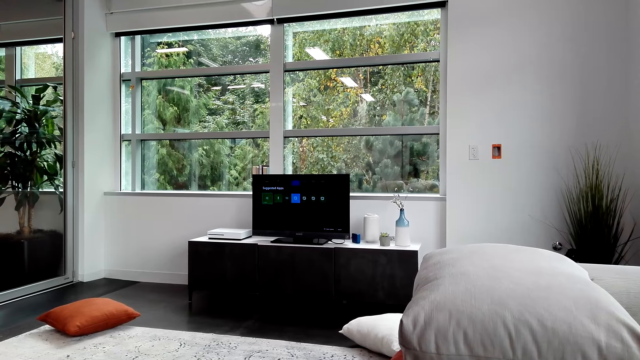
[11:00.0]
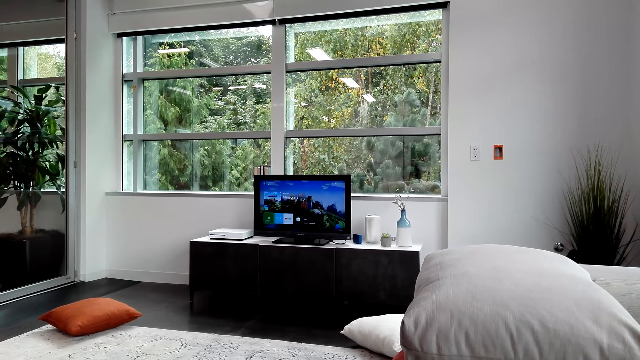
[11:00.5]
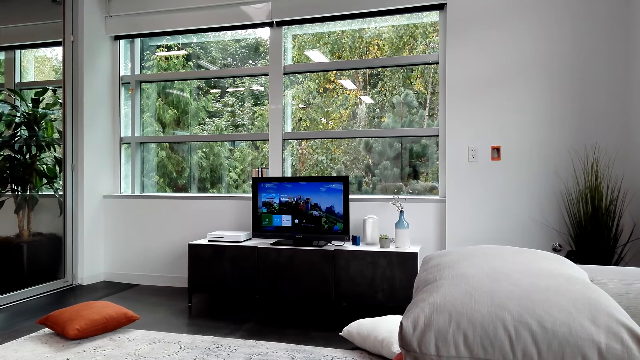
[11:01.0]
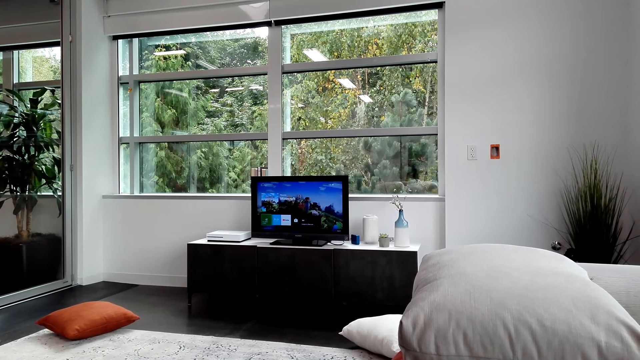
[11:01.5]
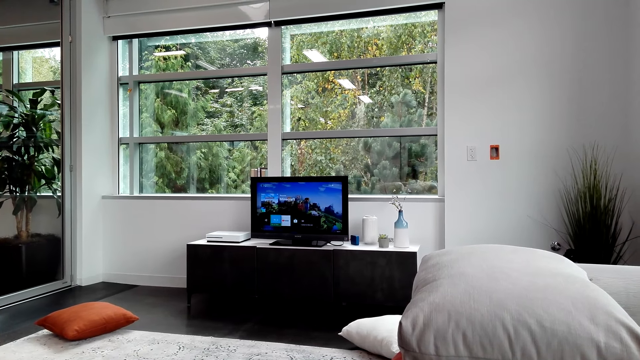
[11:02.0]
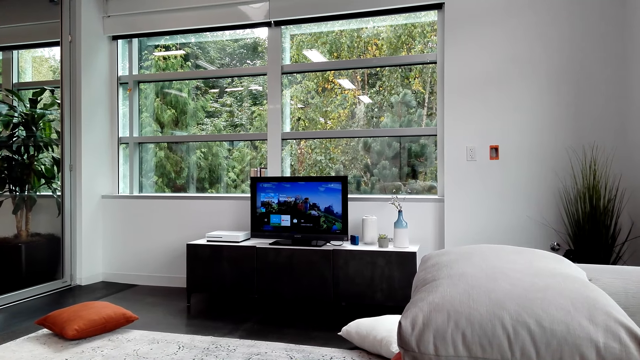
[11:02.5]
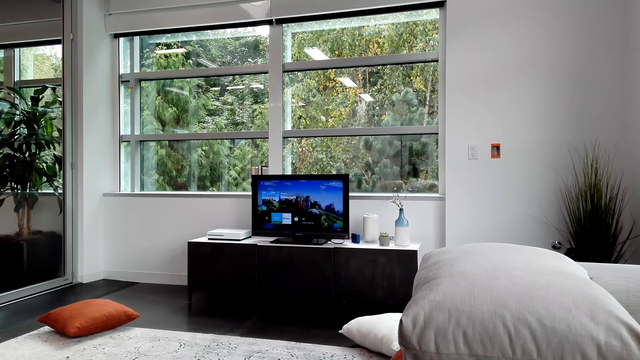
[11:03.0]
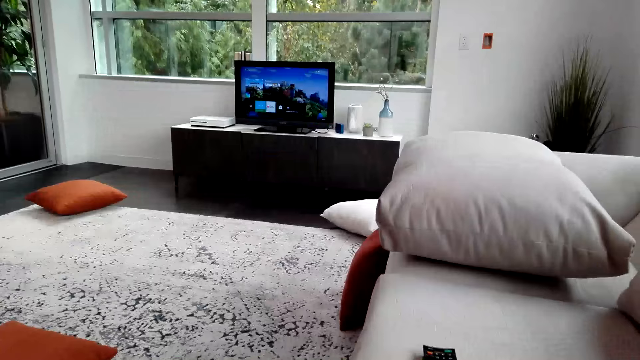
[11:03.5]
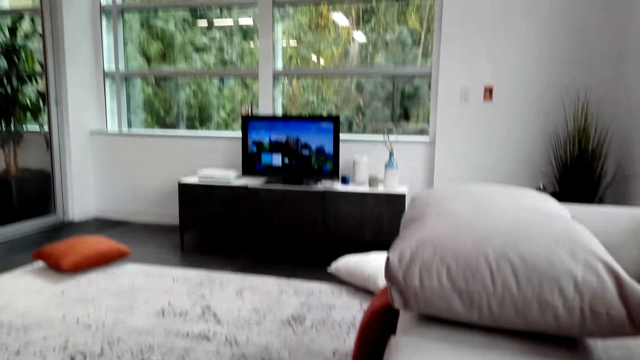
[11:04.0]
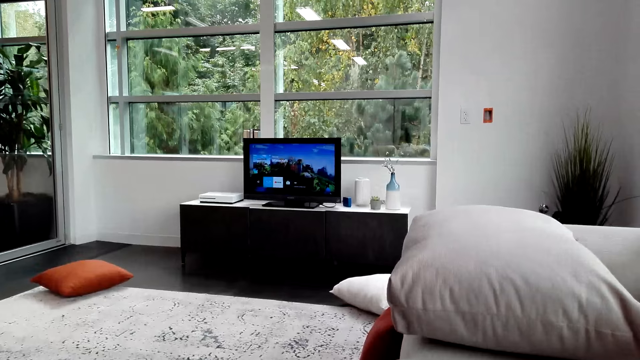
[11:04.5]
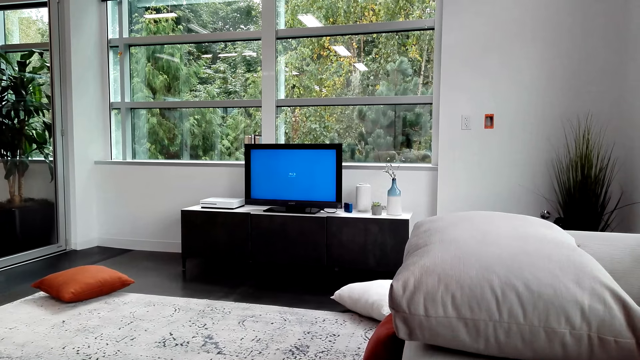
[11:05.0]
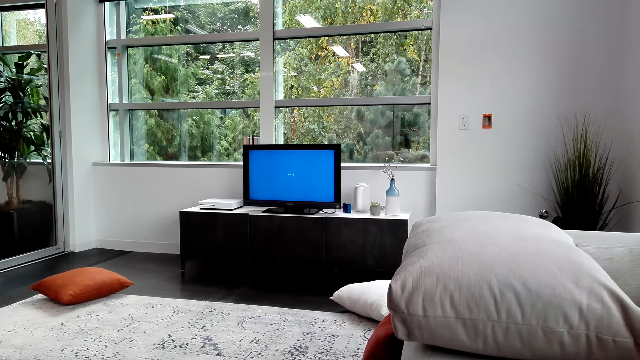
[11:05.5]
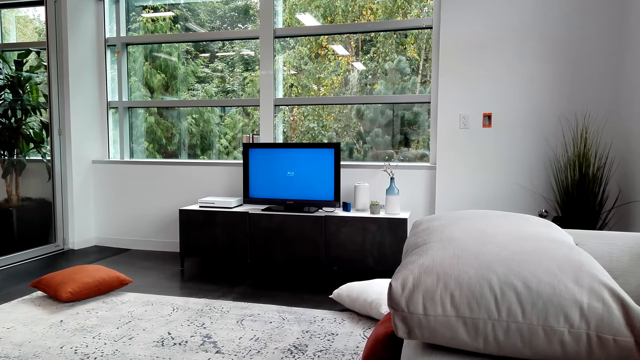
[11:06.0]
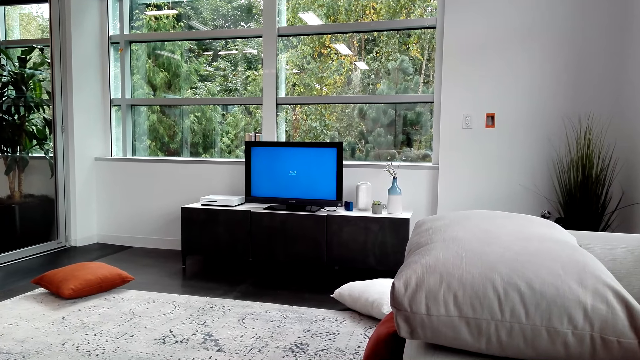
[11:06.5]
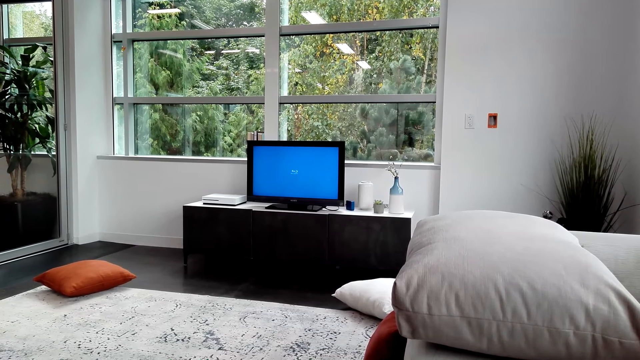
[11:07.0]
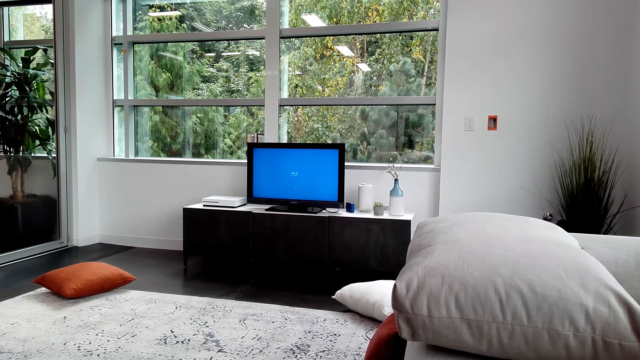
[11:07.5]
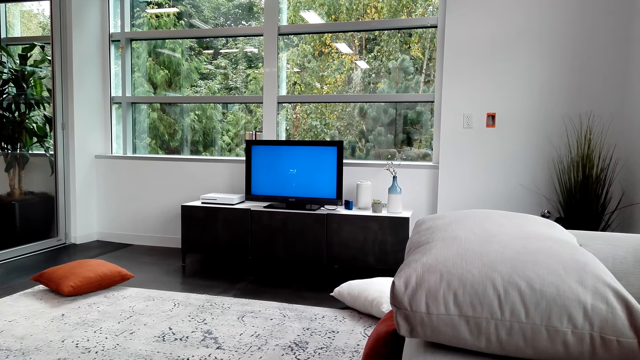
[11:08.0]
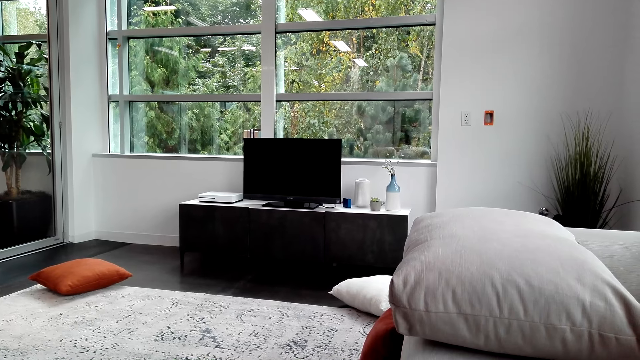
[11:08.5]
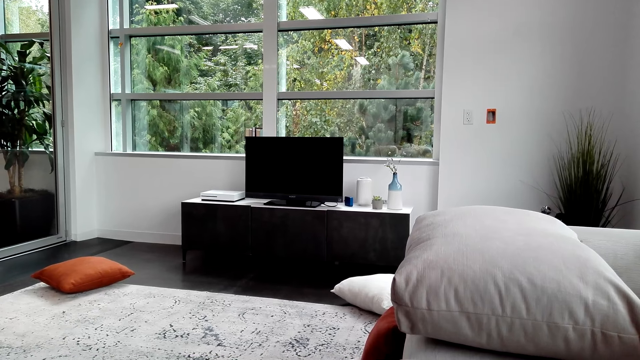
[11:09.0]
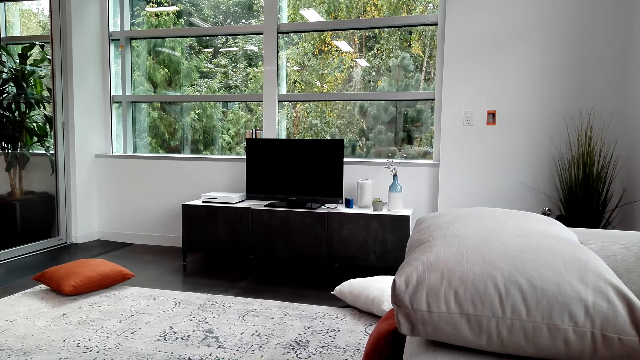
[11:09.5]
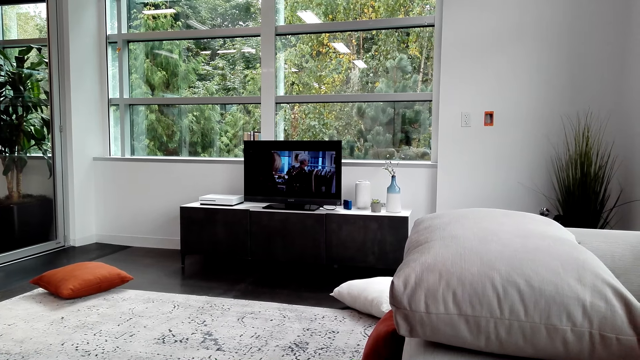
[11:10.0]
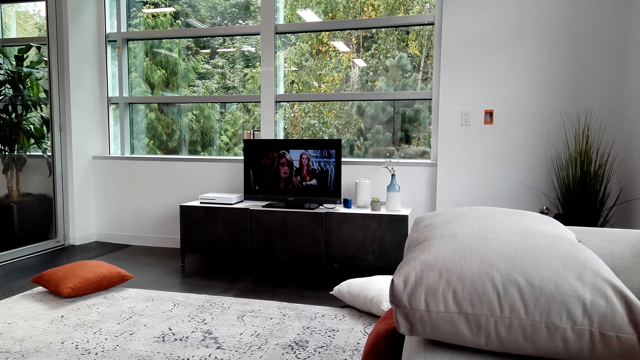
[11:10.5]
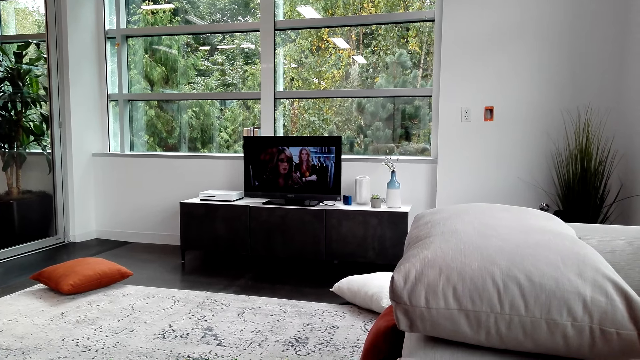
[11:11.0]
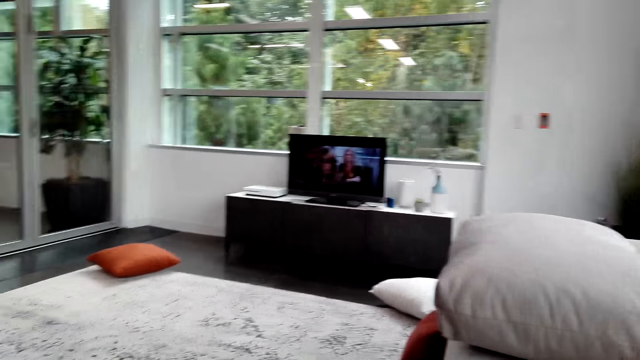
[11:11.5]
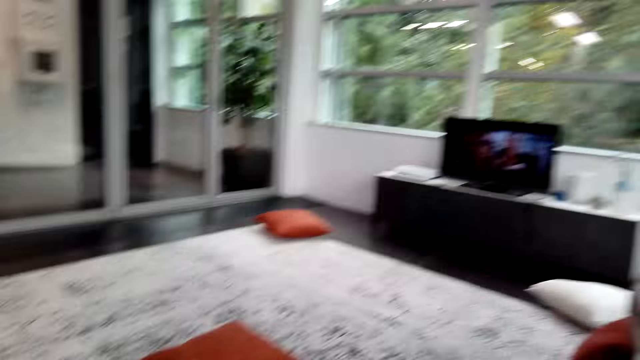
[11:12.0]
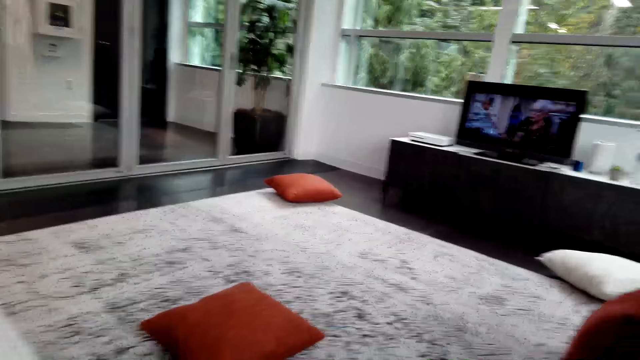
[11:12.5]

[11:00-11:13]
The camera wearer looks at the television. They operate the television. They look at the television. They operate the television. They watch the television.

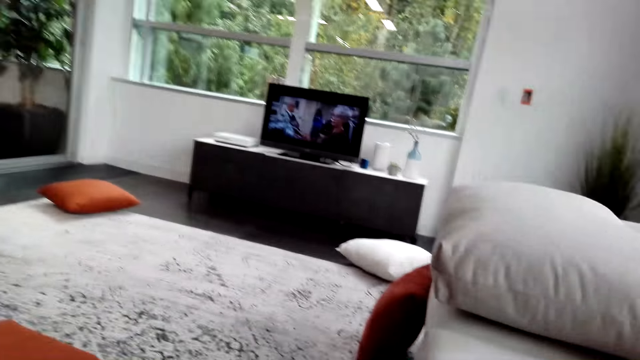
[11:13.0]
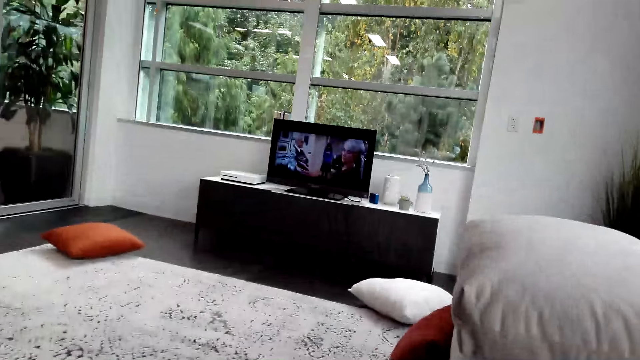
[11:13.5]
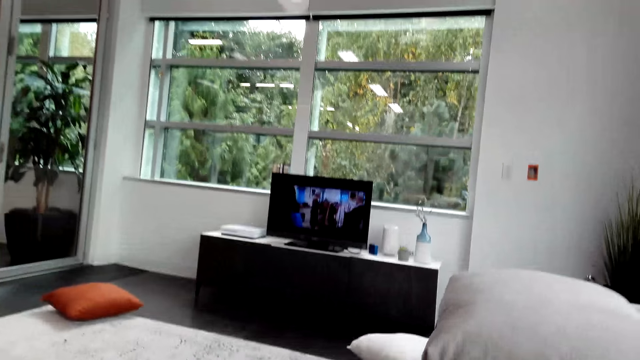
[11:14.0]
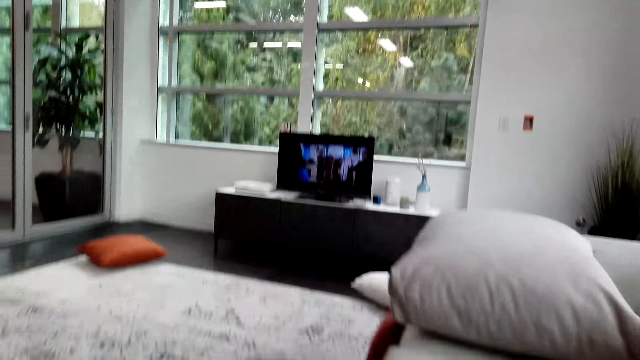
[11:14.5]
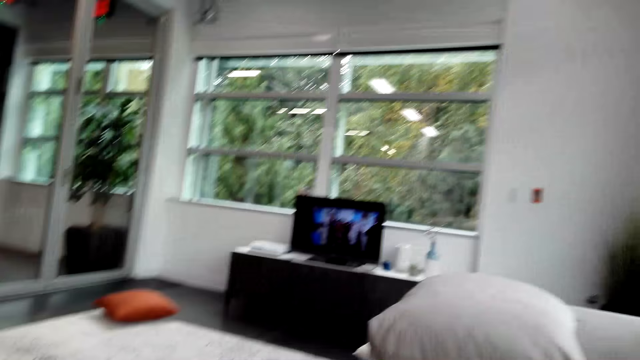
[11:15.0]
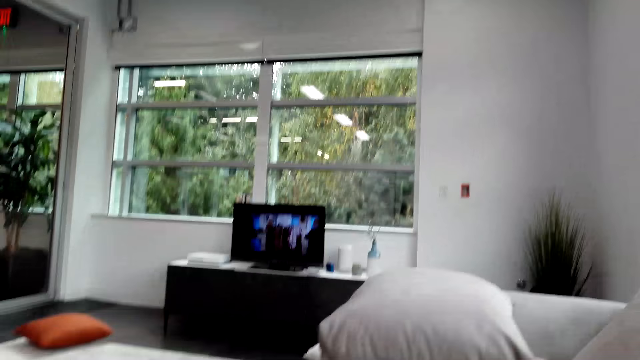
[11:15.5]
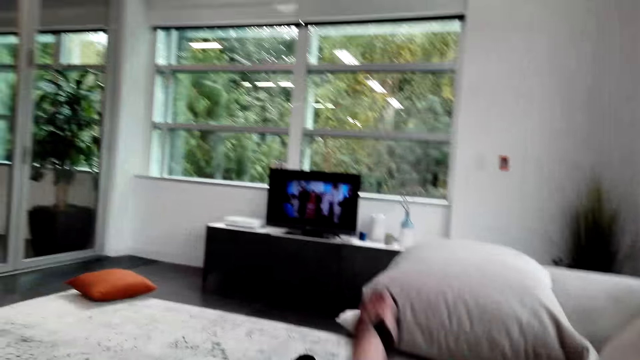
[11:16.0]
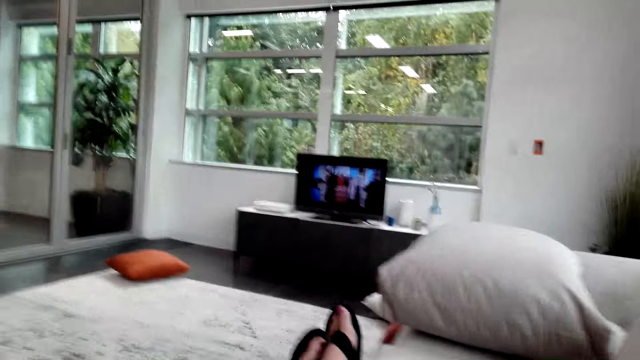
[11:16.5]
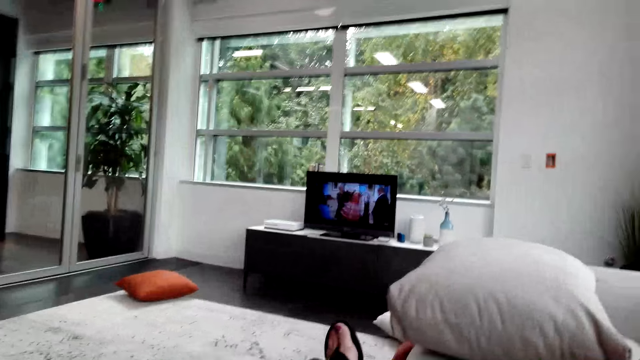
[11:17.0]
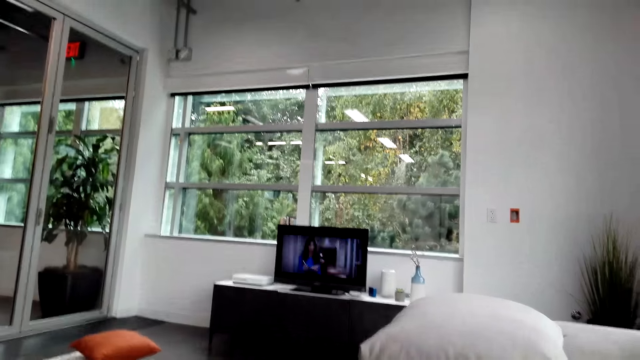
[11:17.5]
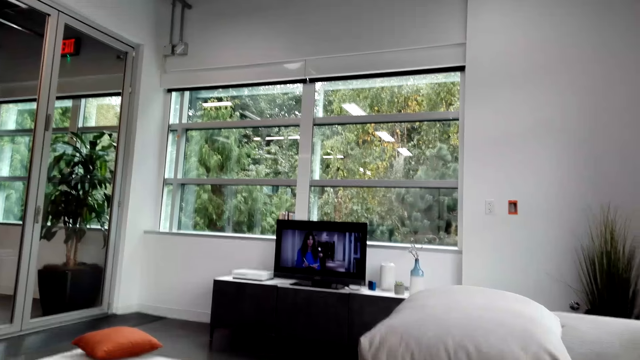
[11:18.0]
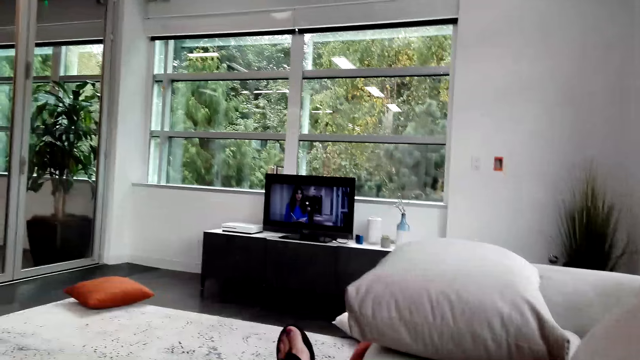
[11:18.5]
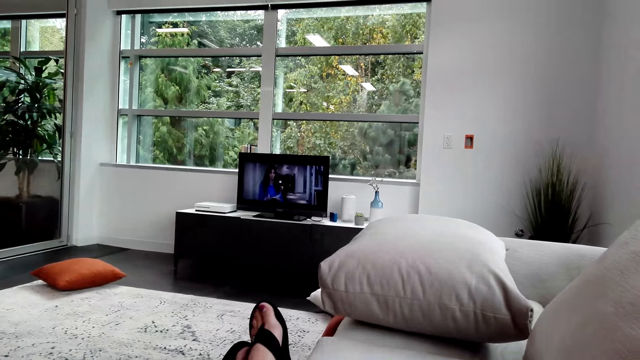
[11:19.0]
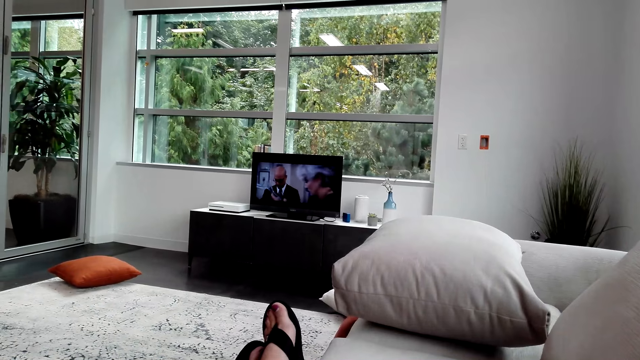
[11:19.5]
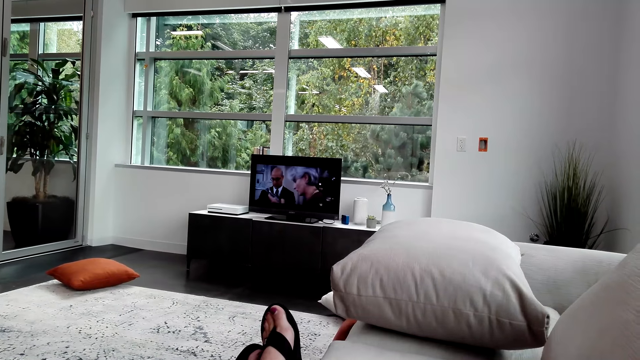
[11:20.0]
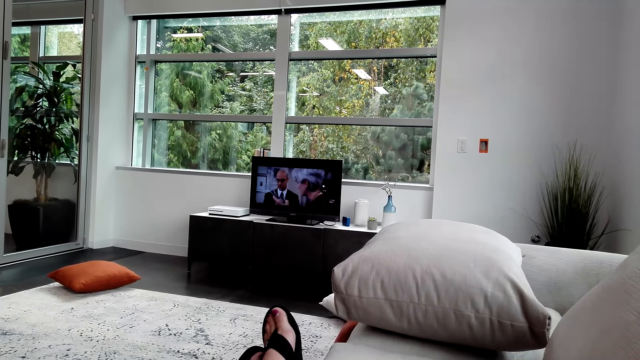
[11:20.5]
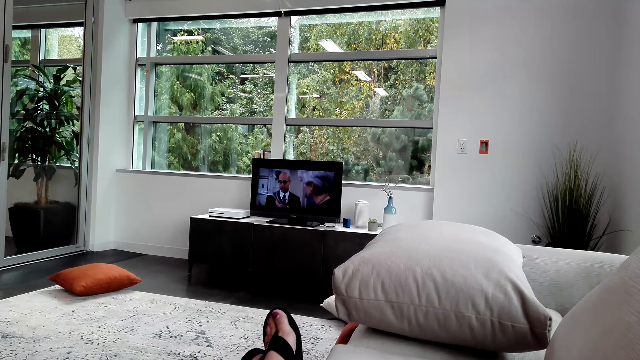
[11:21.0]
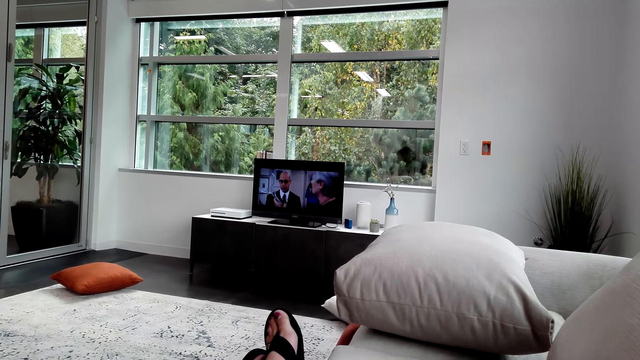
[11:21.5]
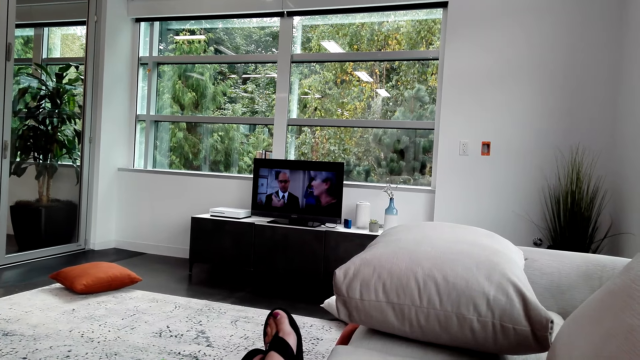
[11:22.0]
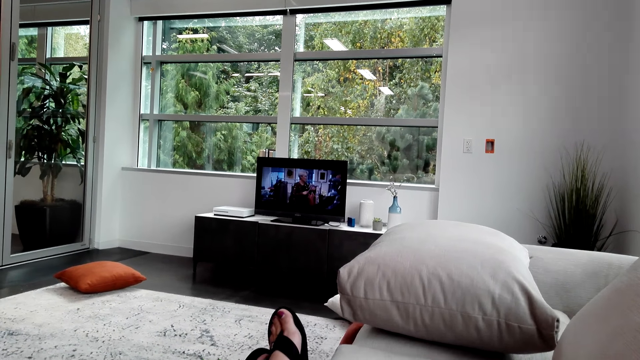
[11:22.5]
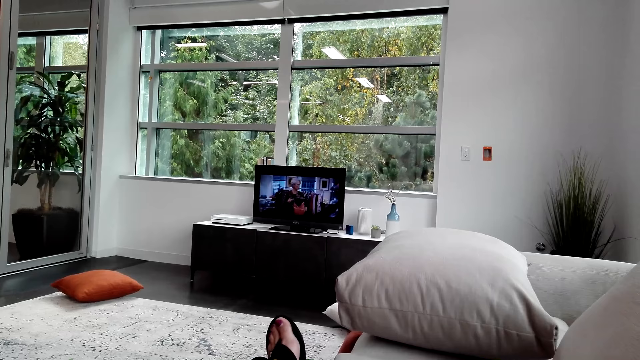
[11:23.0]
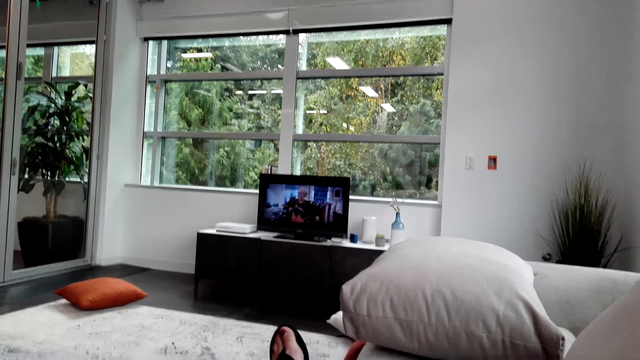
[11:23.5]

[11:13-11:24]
The camera wearer moves the left hand. They watch the television. They put both legs on the seat. They watch the television.
